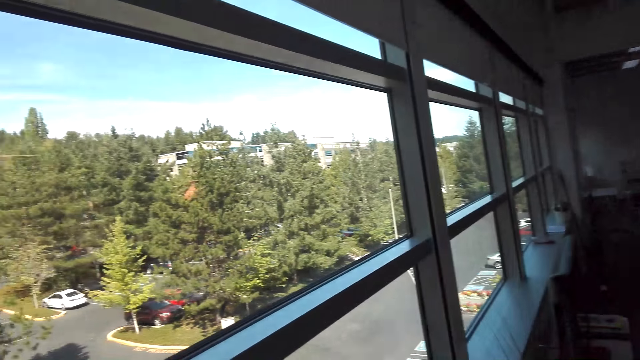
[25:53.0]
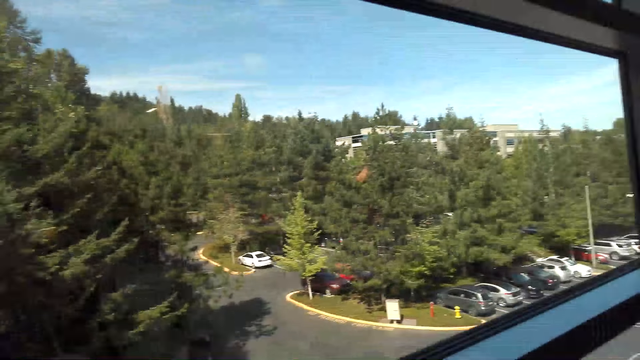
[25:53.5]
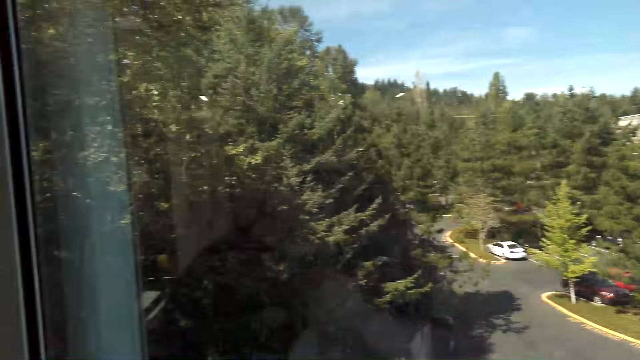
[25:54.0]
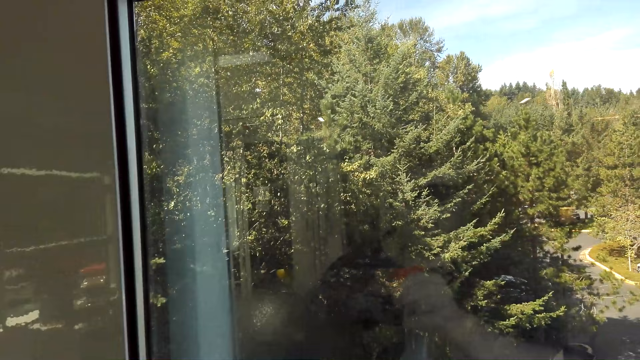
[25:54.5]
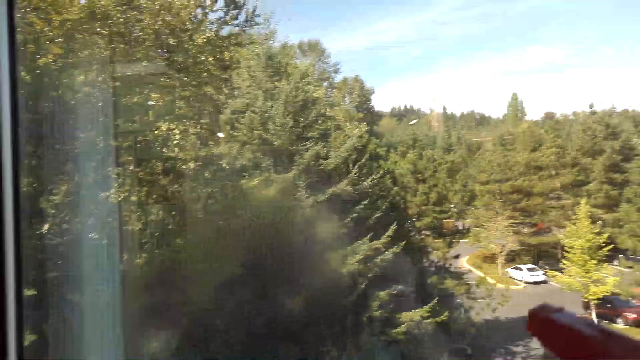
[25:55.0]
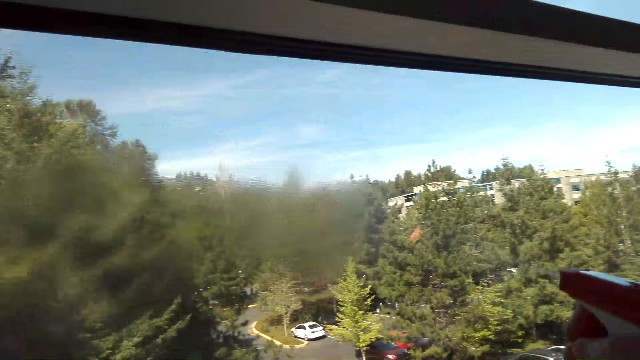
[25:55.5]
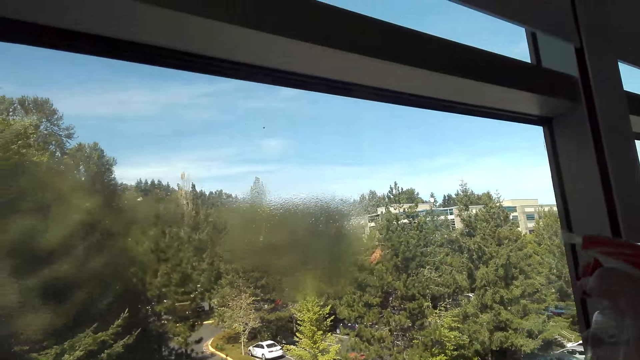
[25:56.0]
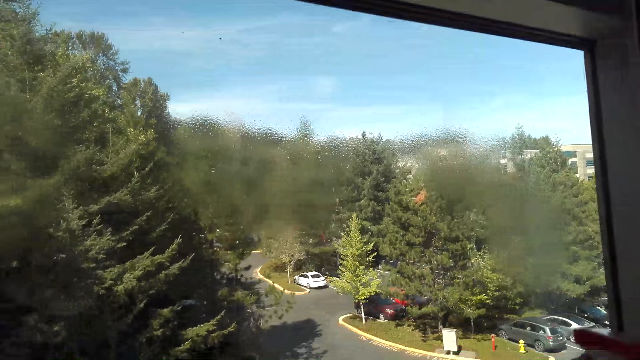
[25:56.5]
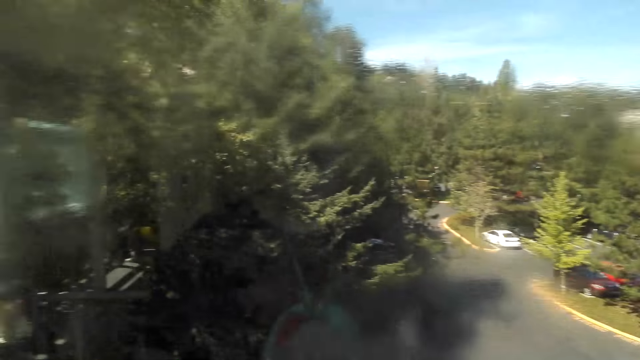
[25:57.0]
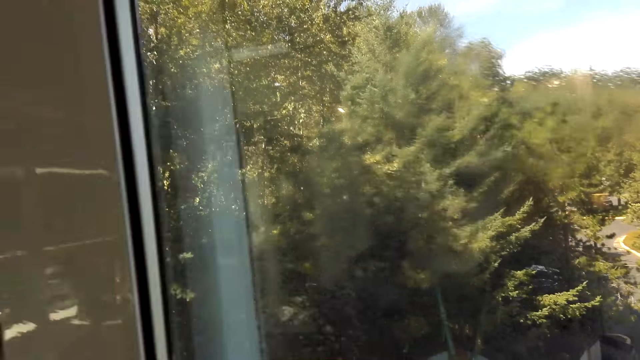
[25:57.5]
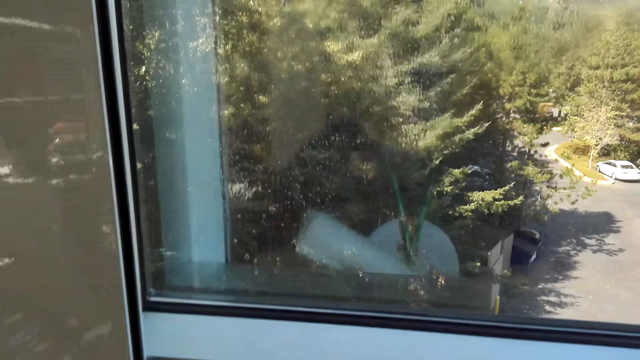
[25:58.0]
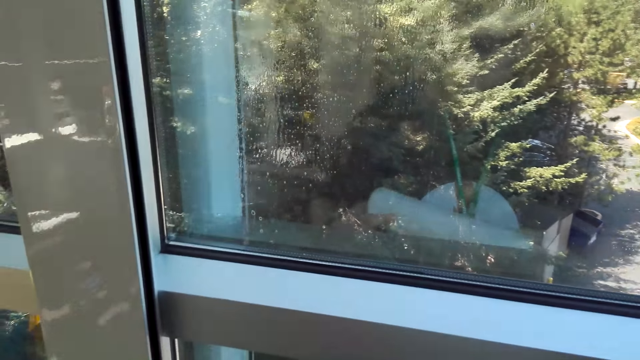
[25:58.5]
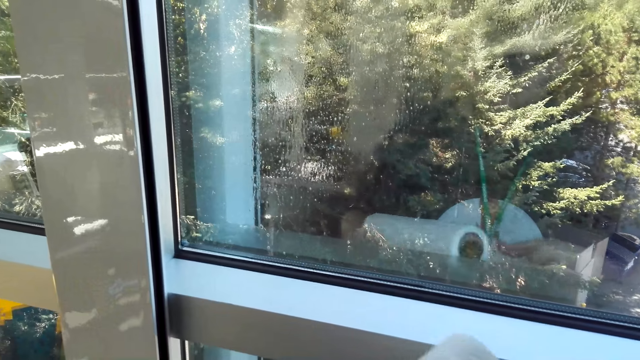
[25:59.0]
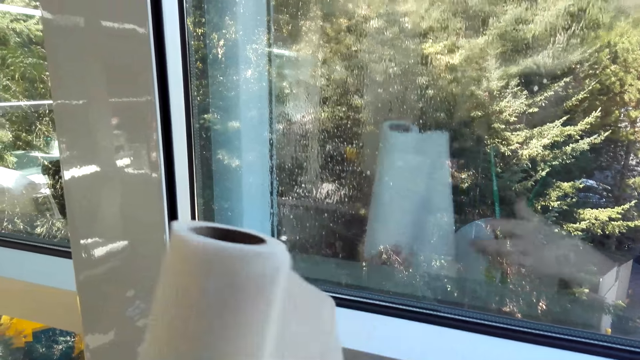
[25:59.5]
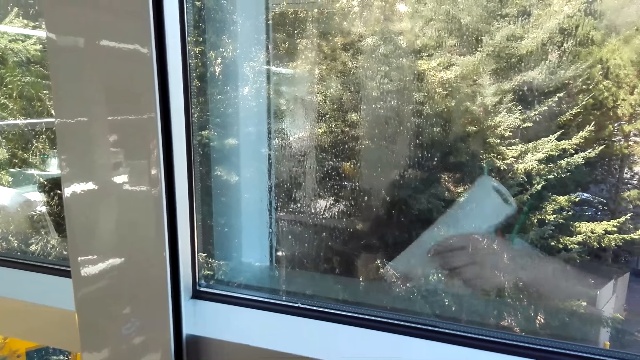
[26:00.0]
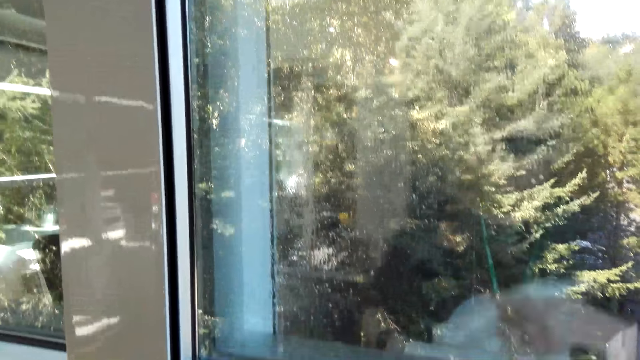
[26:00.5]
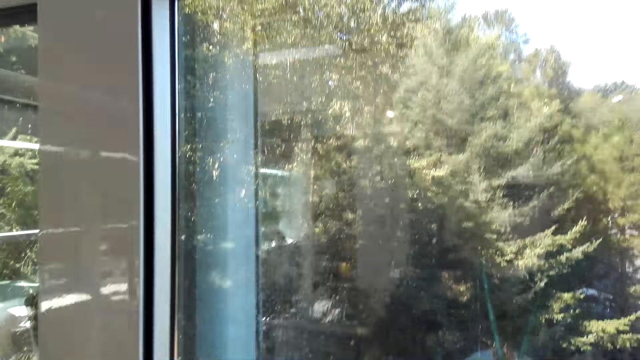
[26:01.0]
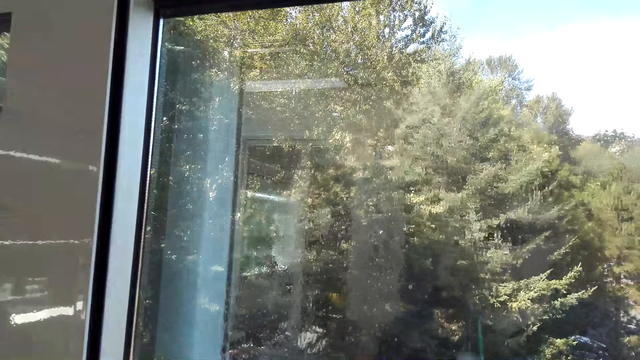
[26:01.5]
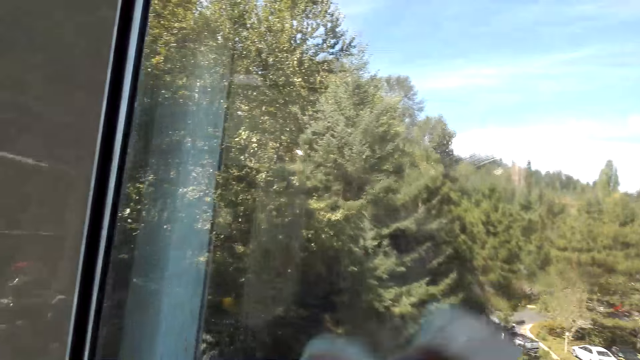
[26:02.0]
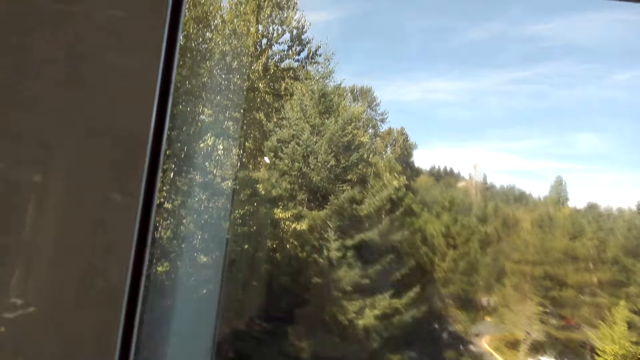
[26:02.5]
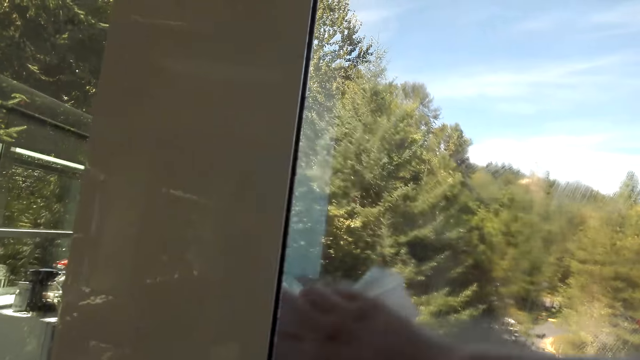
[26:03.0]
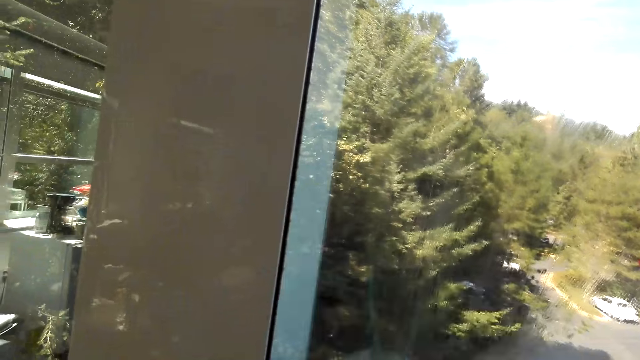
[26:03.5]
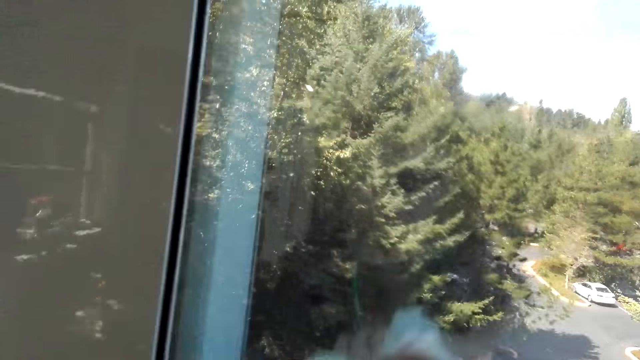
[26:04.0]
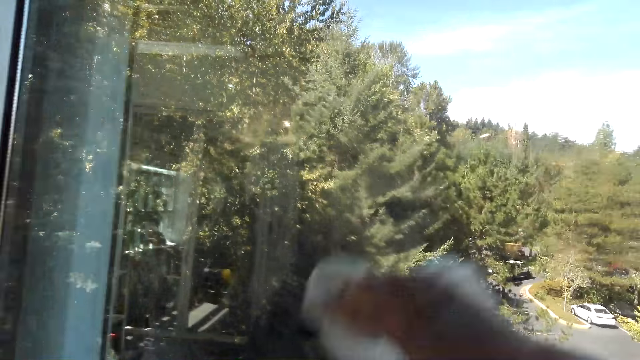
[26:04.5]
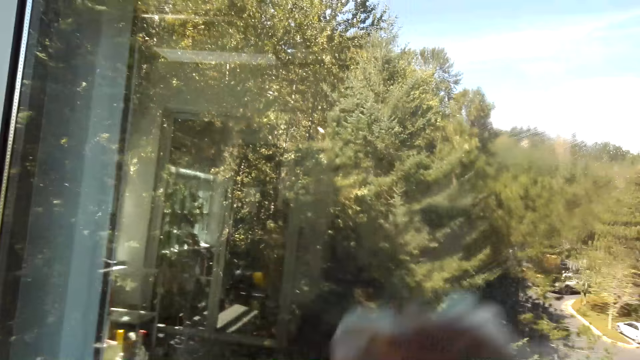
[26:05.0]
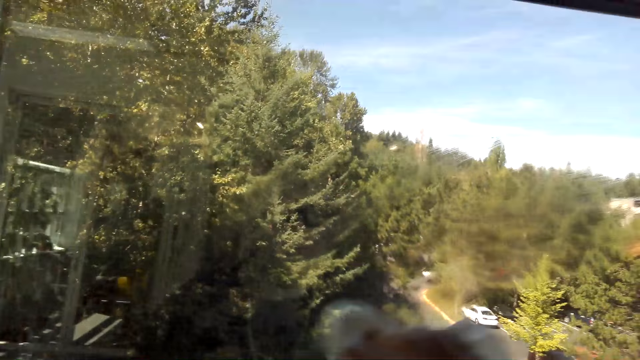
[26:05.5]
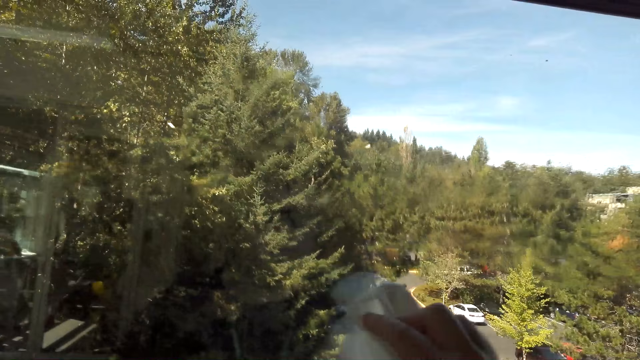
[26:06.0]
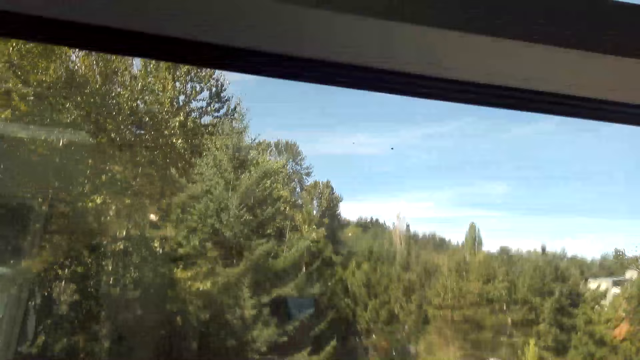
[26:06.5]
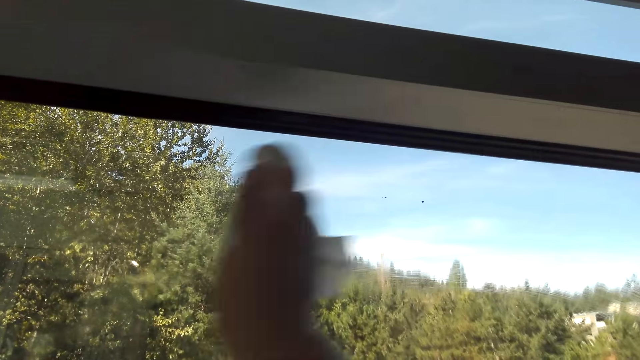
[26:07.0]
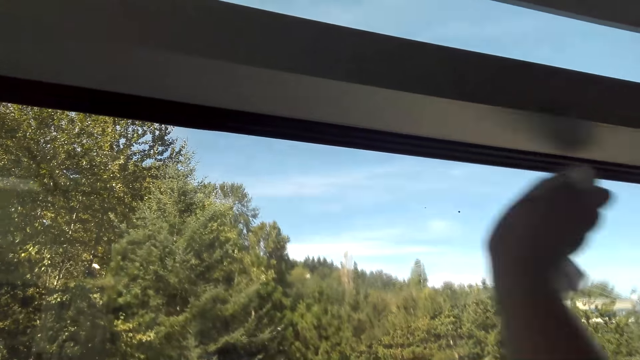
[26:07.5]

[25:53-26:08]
The camera wearer sprays windex to the window. They cut a piece of tissue from the roll. They wipe the window with the tissue.

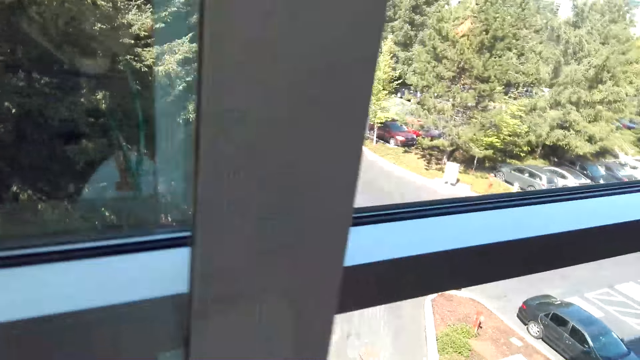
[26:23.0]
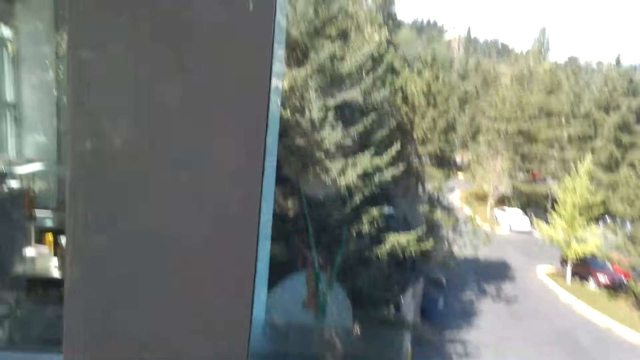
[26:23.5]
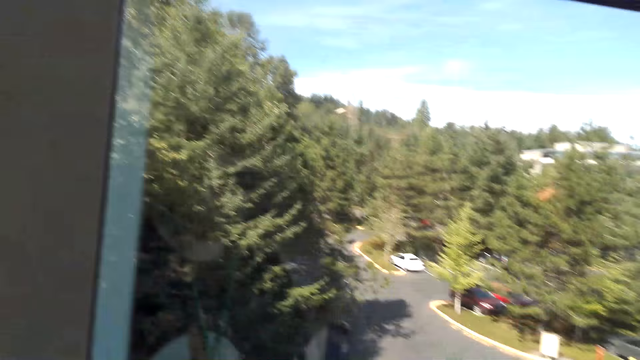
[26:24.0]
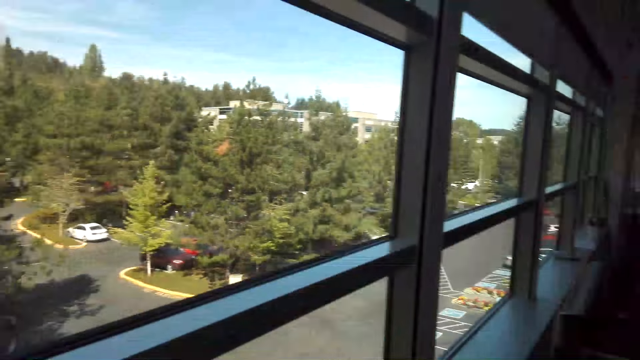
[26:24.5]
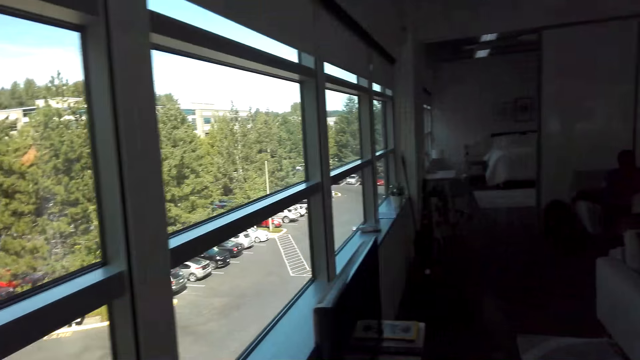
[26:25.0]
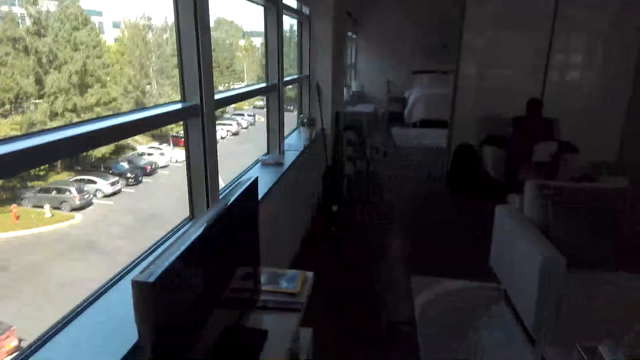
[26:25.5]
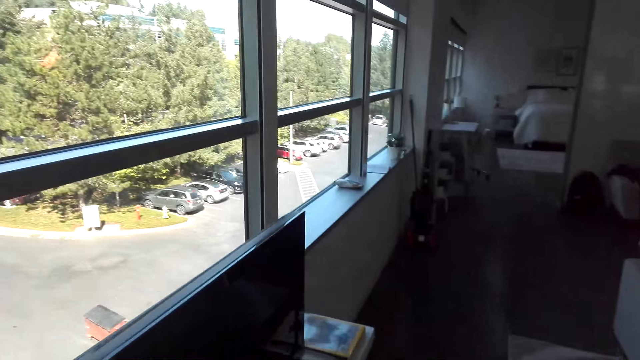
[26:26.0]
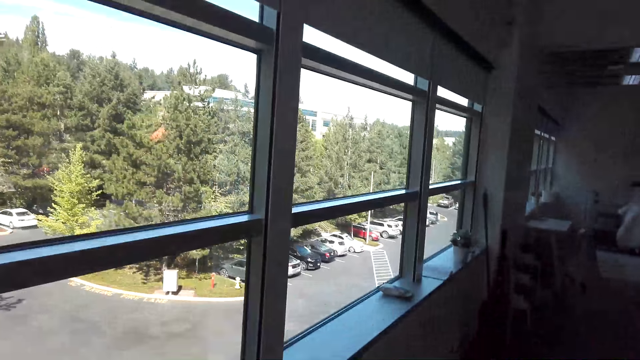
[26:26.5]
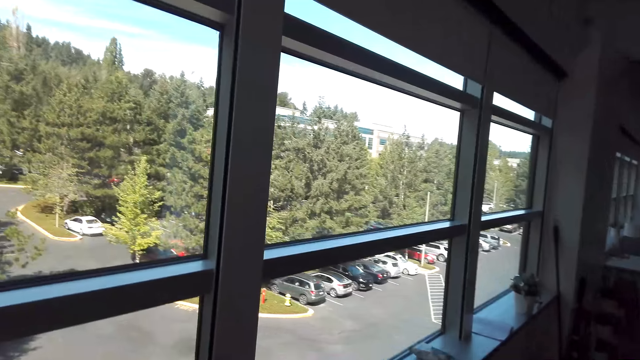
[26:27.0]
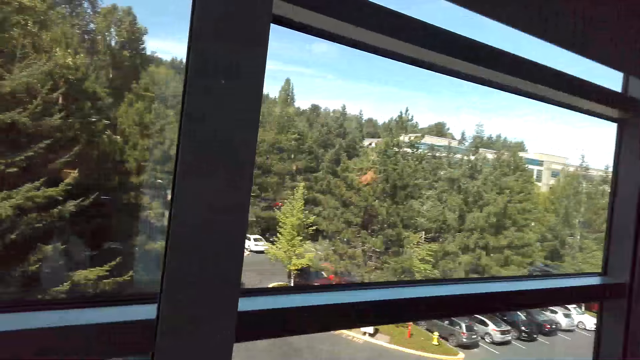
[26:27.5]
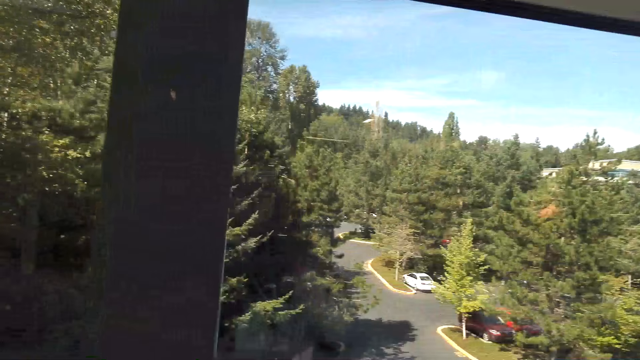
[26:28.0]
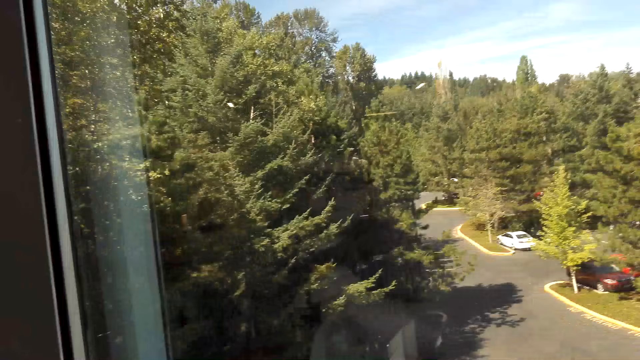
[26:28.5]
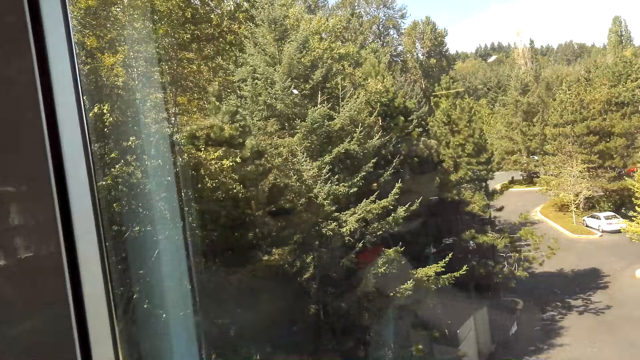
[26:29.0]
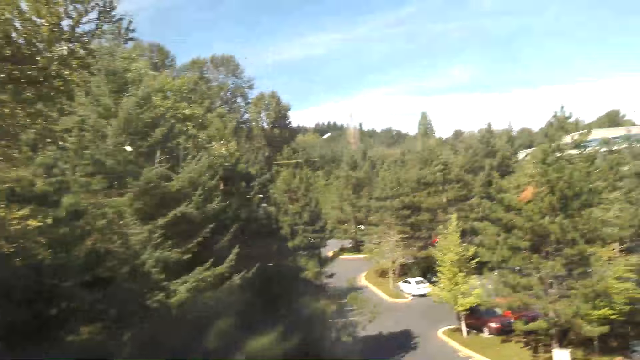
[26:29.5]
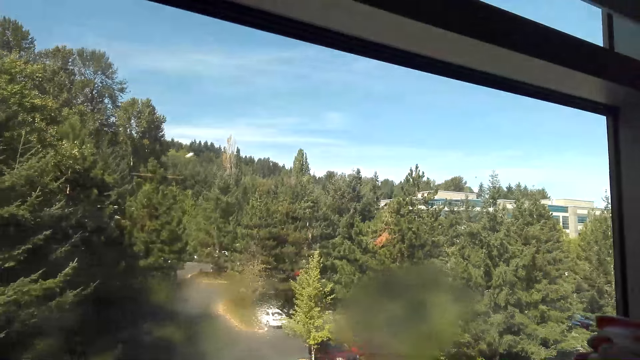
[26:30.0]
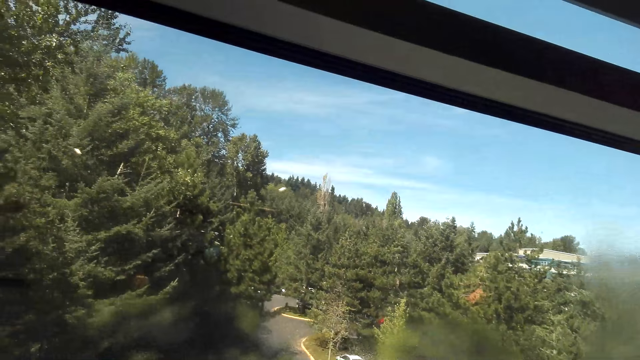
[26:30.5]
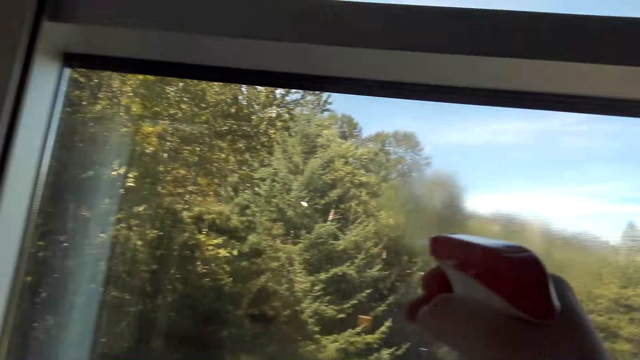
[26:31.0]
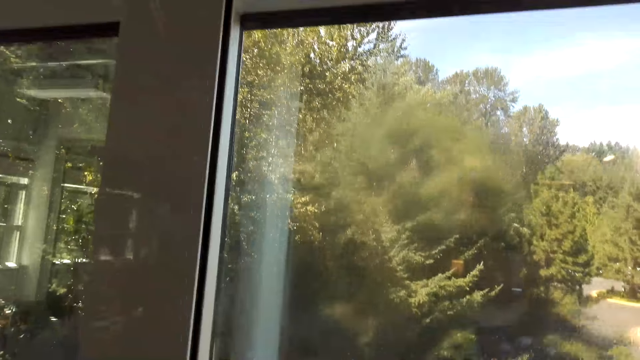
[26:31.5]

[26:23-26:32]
The camera wearer walks in the room. They spray windex to the window.
